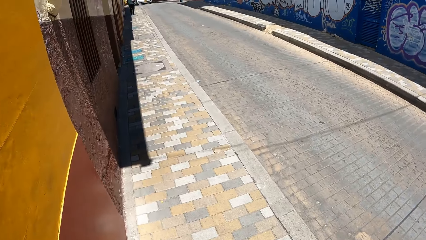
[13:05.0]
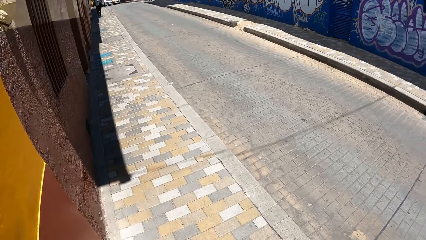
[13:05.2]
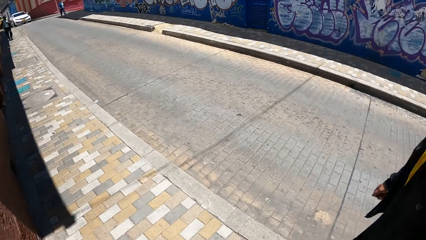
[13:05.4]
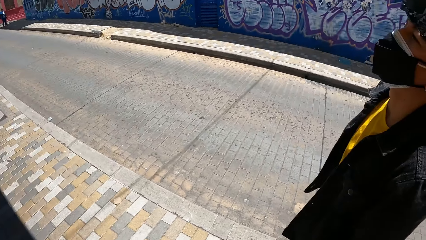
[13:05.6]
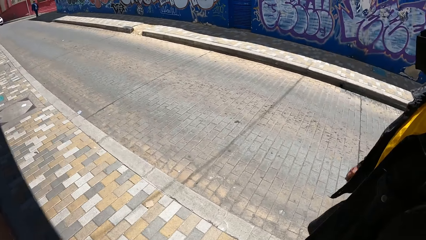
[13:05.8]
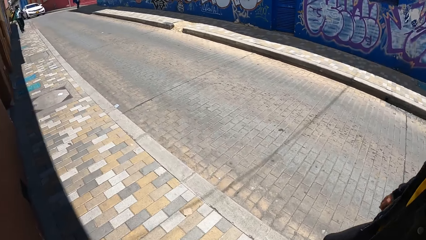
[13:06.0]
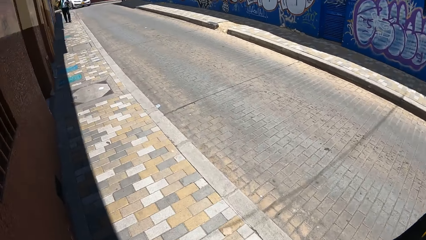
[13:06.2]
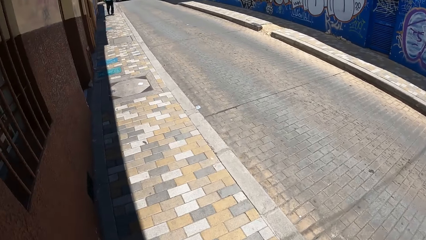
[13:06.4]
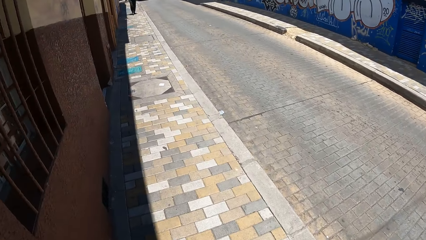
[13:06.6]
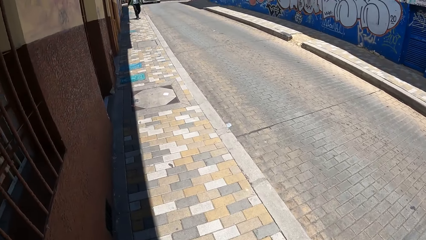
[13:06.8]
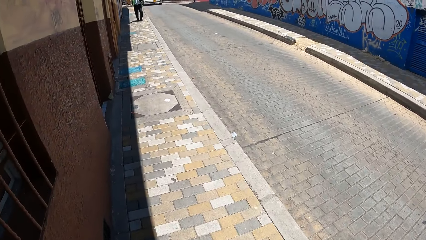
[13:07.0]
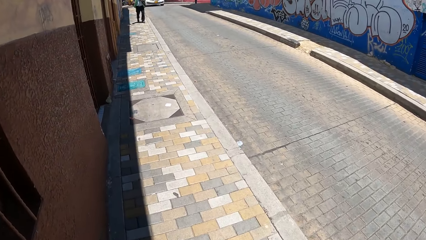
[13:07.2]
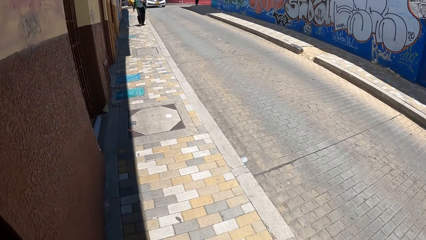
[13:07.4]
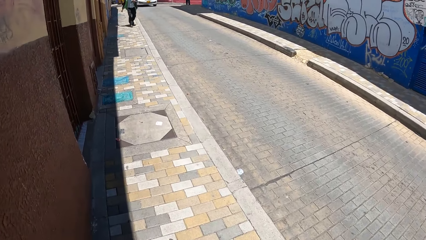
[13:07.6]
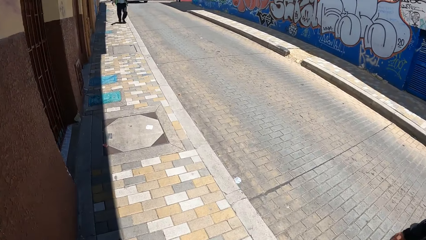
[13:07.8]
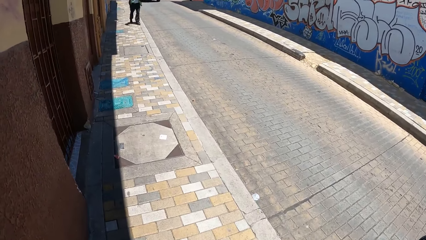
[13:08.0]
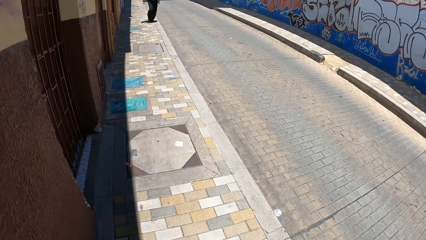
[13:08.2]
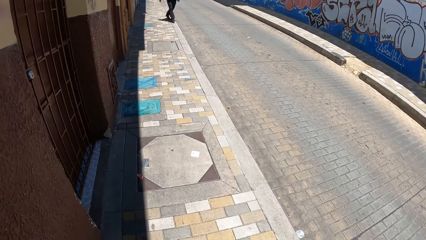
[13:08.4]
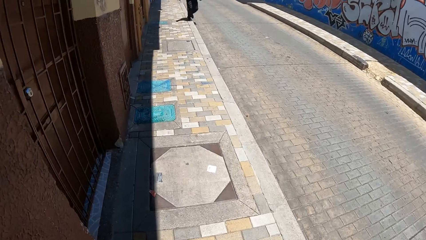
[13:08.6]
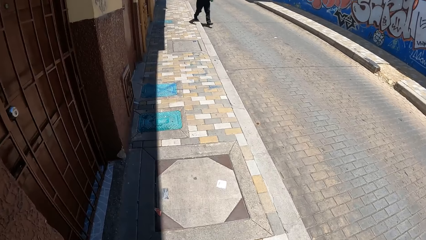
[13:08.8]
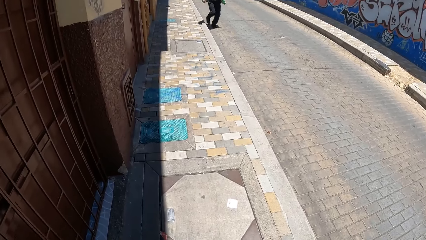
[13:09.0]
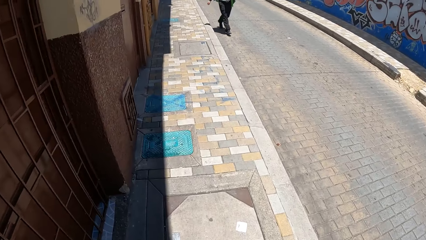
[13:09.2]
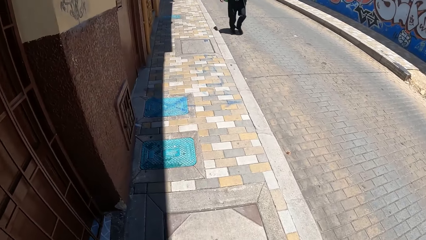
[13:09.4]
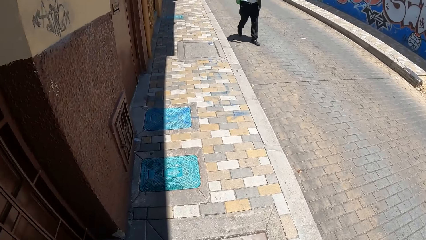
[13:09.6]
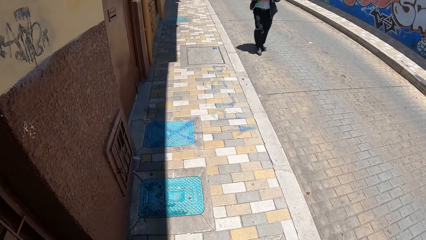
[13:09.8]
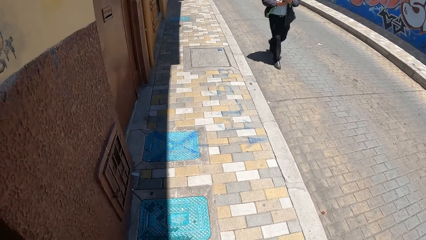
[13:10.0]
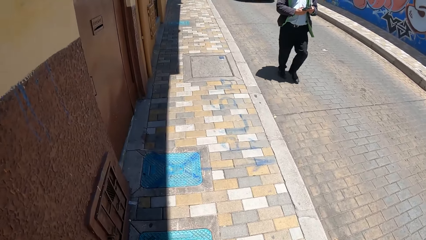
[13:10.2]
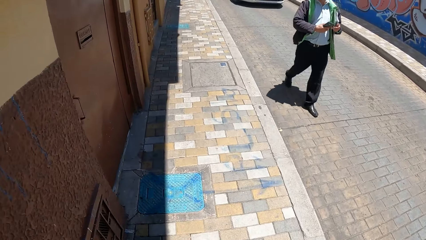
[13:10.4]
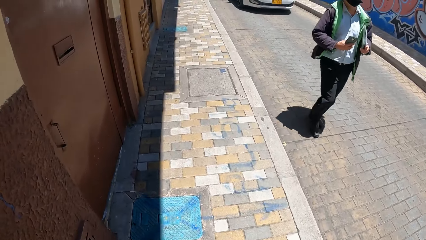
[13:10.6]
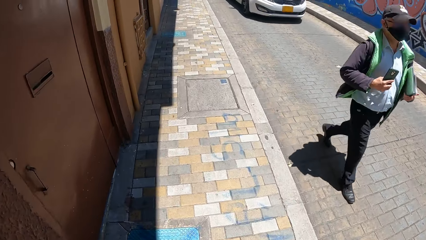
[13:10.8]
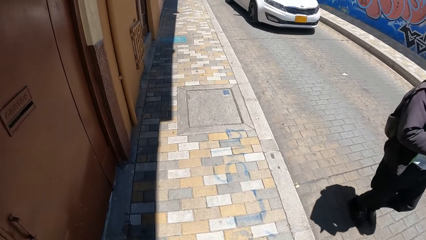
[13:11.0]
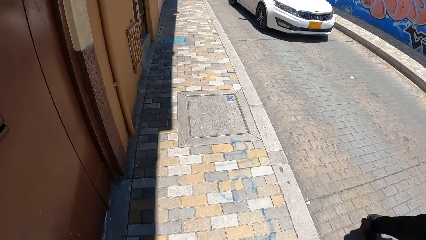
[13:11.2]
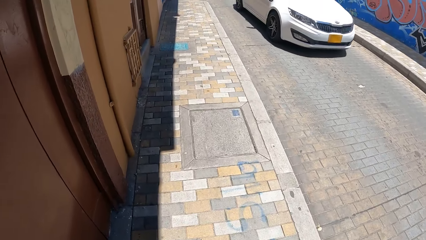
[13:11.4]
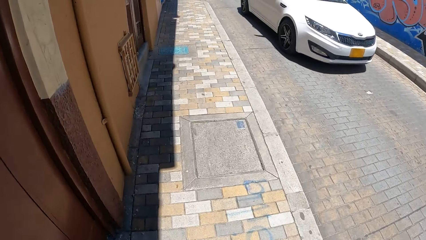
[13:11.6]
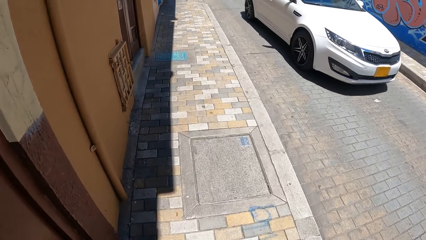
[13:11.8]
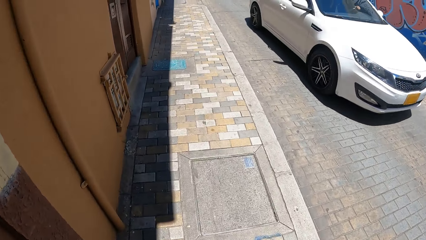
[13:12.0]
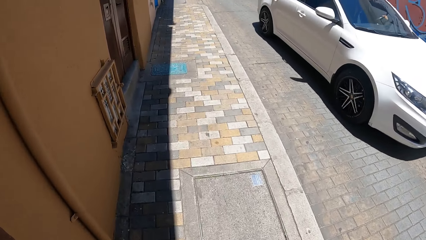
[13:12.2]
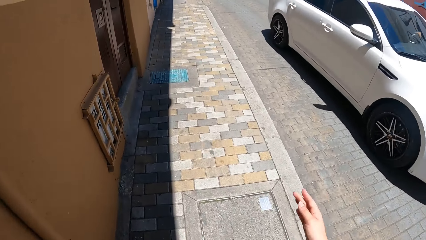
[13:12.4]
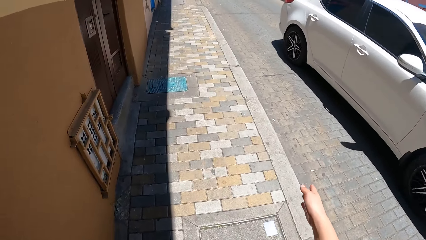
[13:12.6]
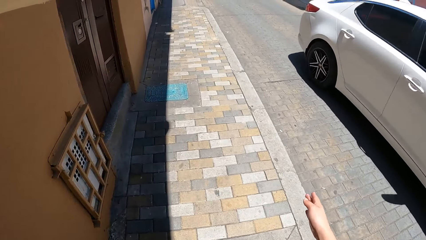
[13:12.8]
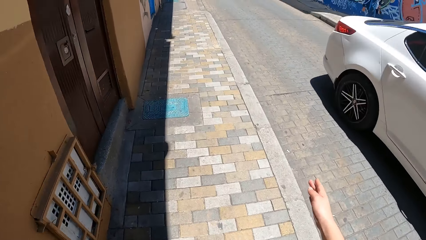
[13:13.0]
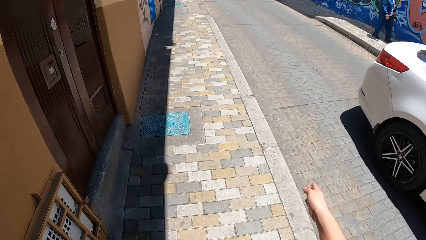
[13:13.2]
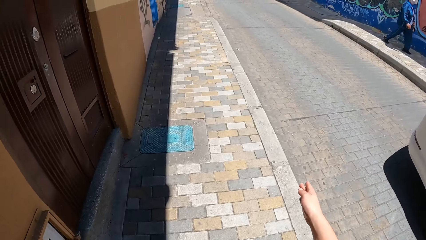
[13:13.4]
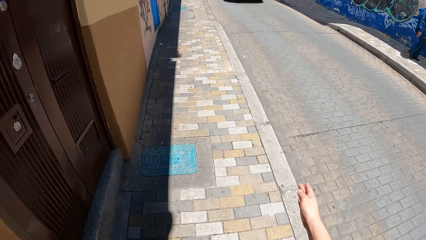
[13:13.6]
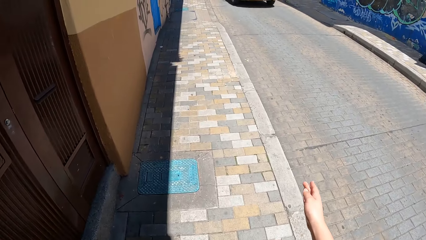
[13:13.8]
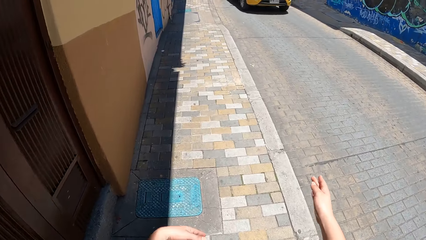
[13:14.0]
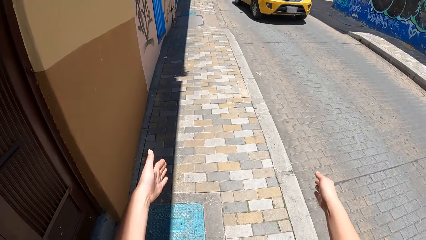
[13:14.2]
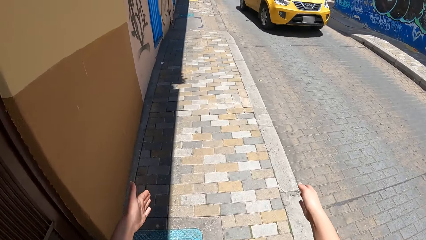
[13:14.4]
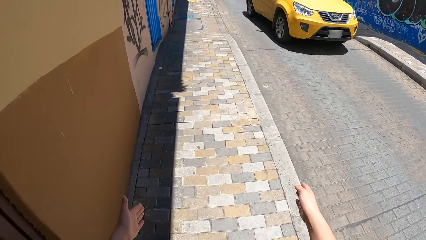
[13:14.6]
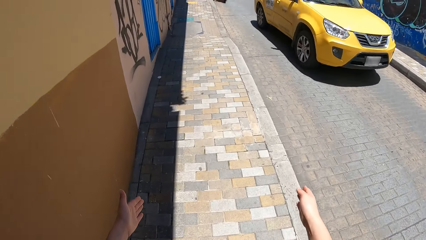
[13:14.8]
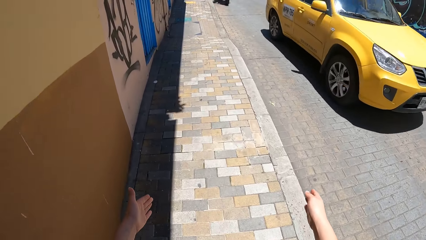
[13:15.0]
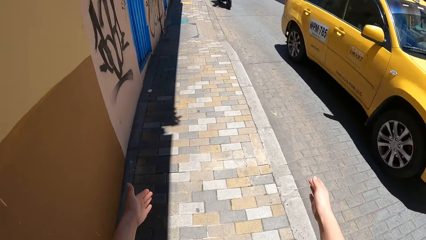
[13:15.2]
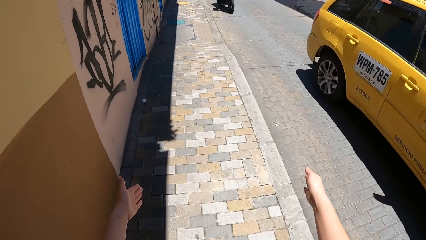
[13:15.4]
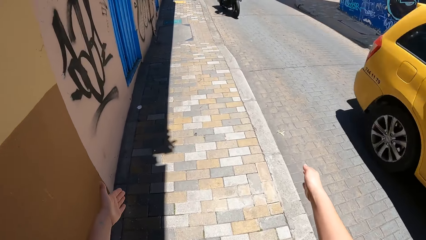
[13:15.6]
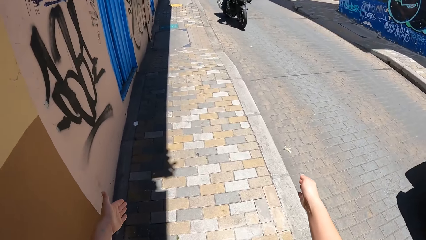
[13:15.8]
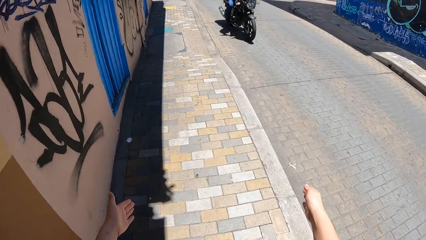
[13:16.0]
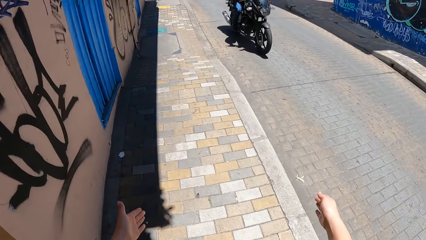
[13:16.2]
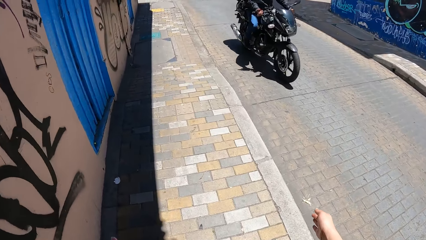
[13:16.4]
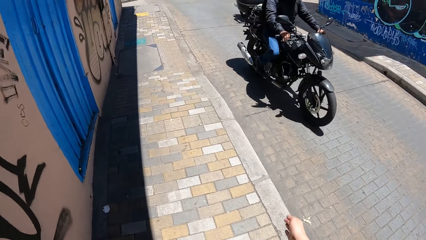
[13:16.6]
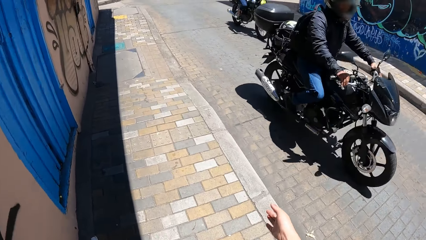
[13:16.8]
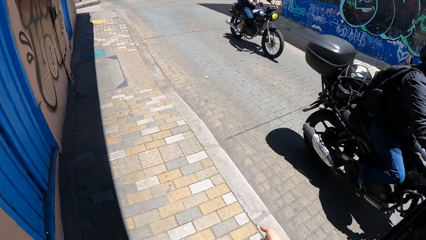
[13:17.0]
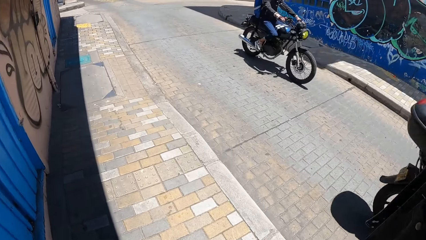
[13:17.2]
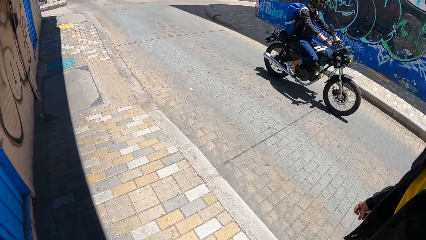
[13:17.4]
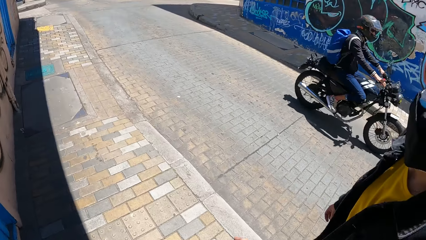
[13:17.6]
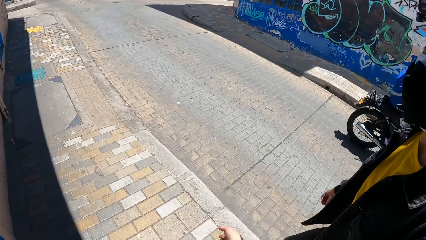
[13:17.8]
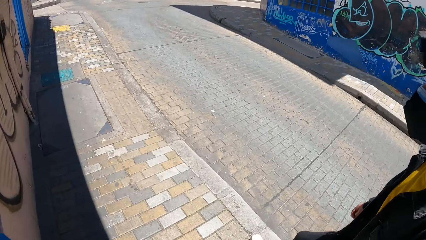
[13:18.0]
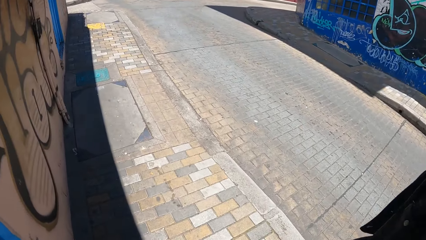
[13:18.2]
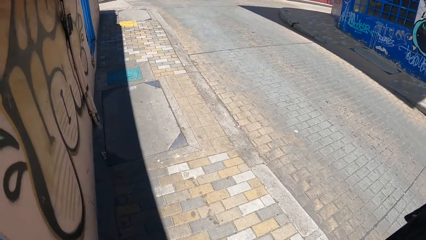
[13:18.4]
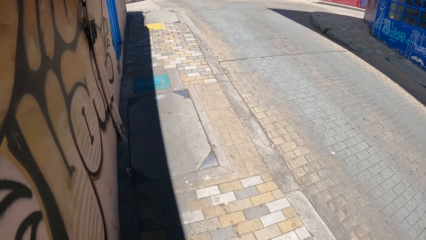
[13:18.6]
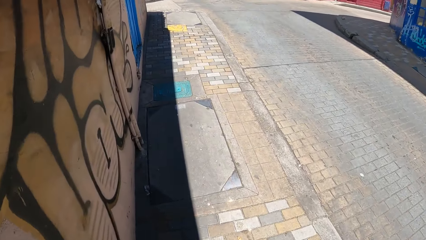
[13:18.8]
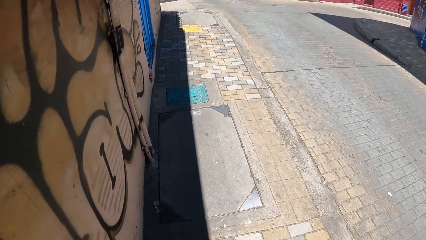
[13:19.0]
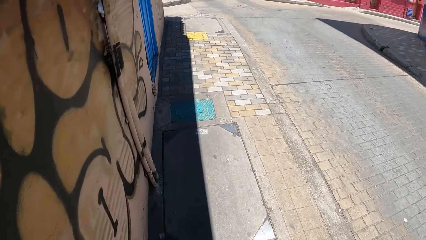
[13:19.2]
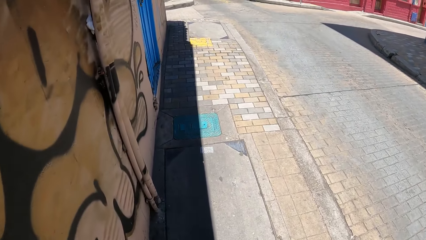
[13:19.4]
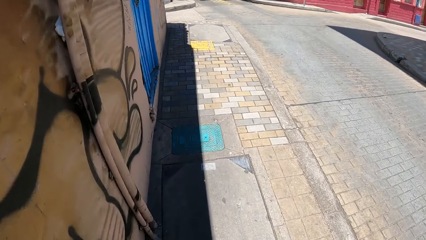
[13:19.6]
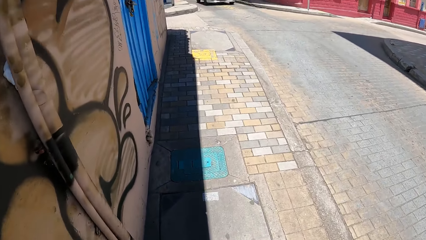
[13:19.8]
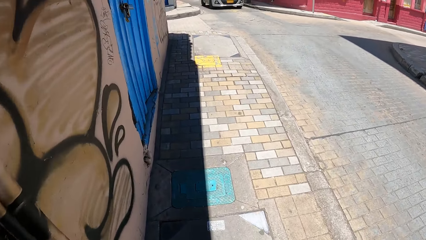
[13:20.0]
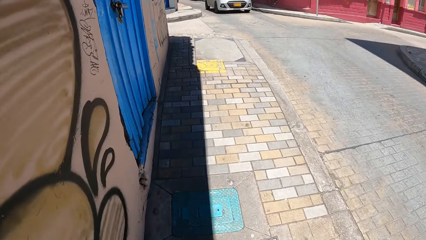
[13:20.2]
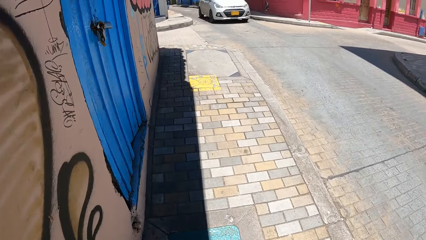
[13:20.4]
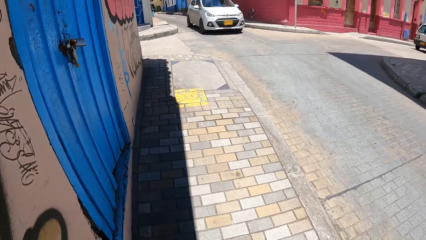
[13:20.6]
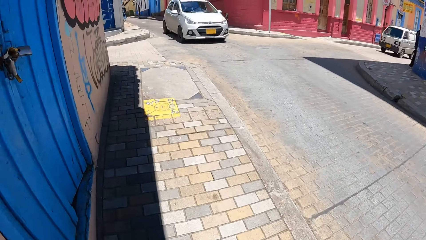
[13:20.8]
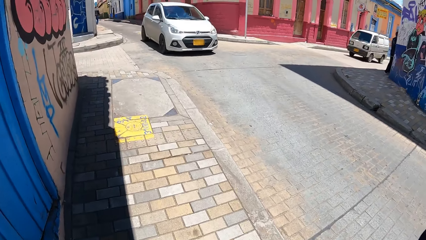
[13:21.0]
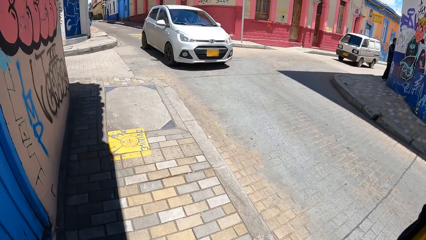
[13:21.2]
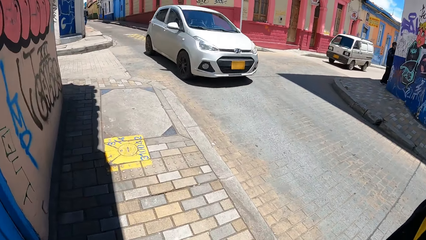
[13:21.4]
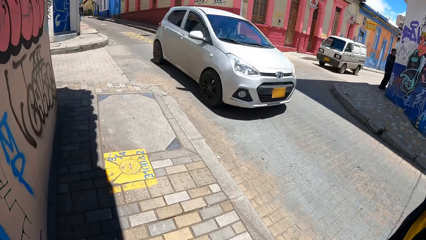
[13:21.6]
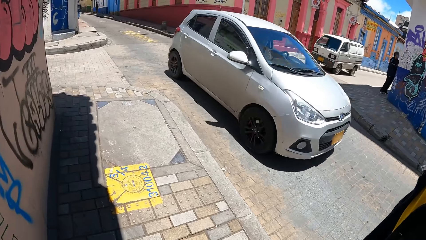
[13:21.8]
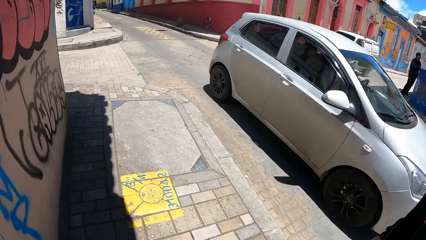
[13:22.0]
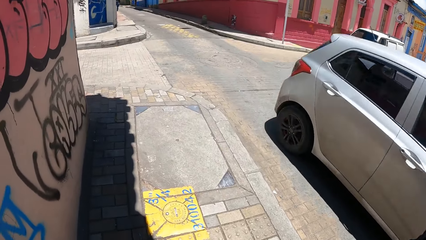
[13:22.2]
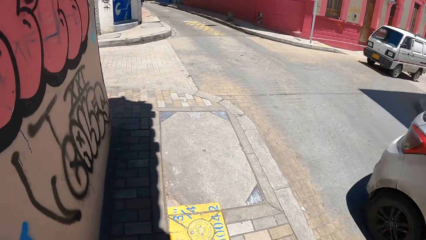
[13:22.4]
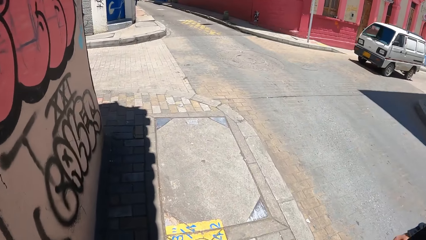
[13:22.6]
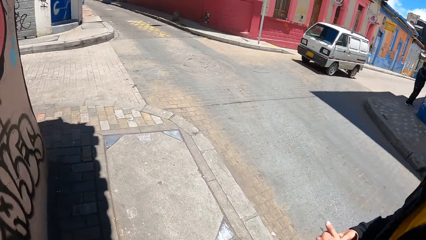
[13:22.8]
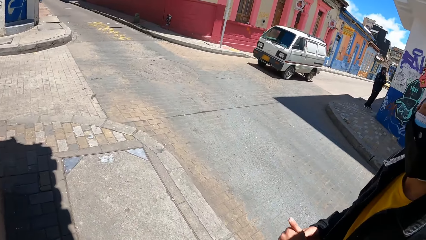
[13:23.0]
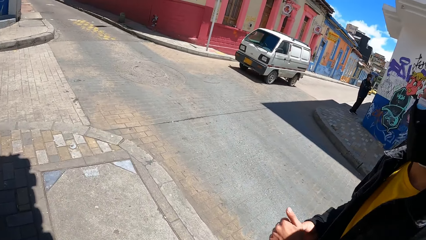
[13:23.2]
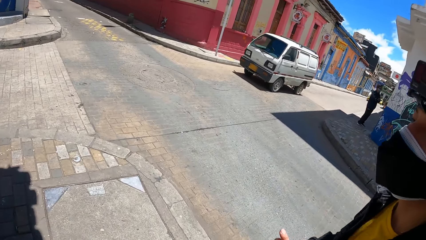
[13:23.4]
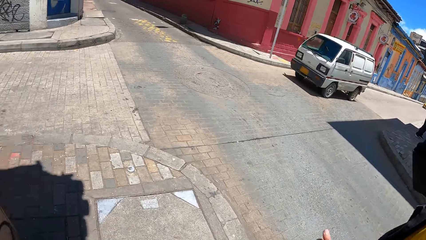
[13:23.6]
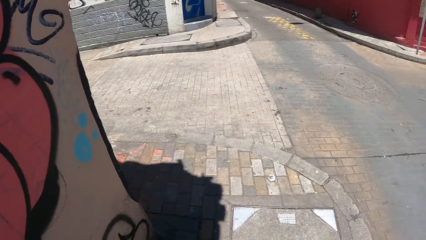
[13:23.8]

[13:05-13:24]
A white car drives past the camera wearer. They point at the road. A yellow car drives past them. A black motorcycle drives past them. A black motorcycle drives past them again. A silver car drives past them.
